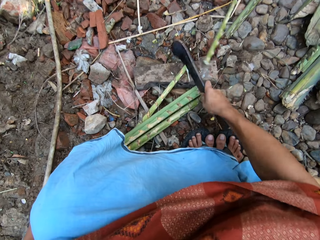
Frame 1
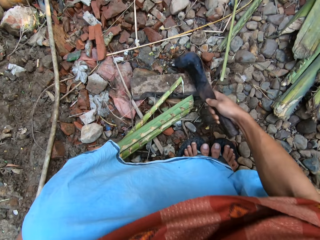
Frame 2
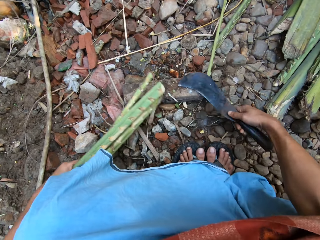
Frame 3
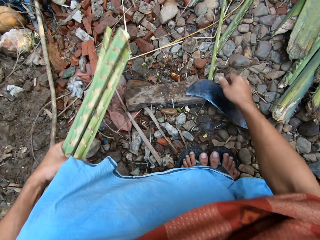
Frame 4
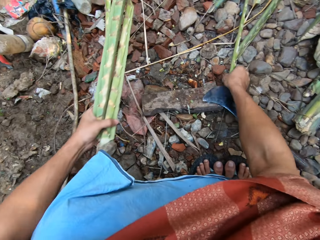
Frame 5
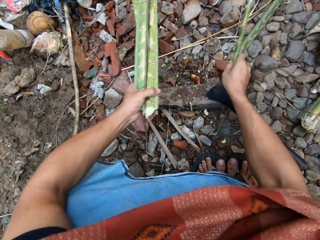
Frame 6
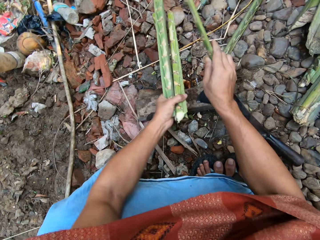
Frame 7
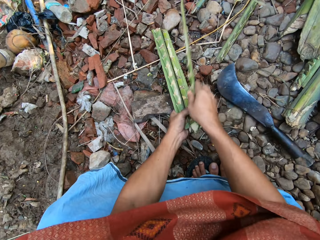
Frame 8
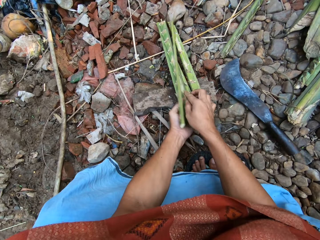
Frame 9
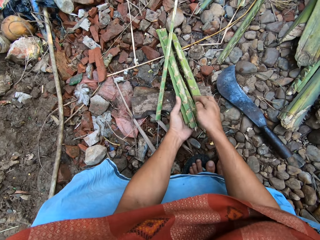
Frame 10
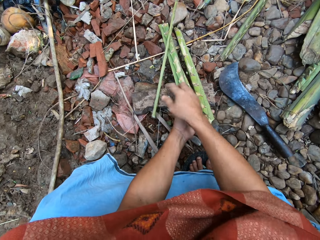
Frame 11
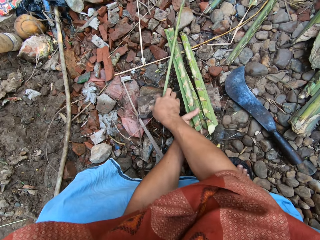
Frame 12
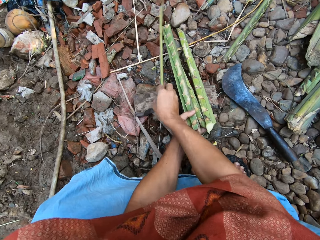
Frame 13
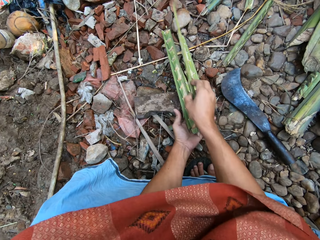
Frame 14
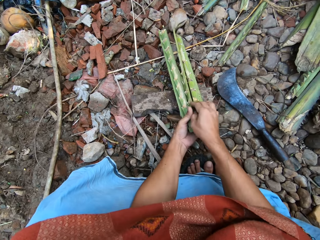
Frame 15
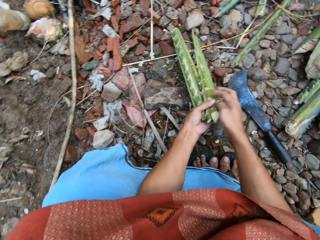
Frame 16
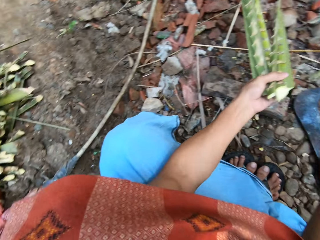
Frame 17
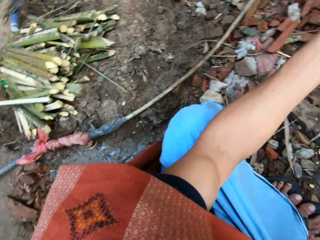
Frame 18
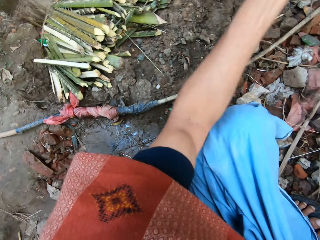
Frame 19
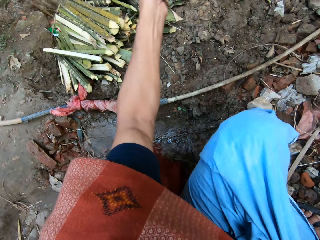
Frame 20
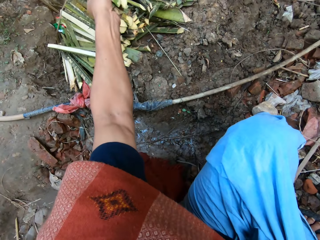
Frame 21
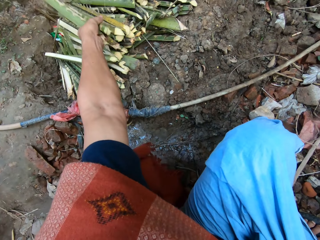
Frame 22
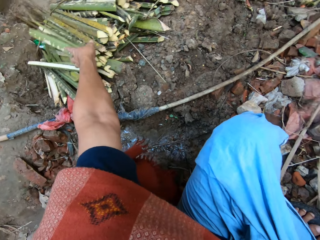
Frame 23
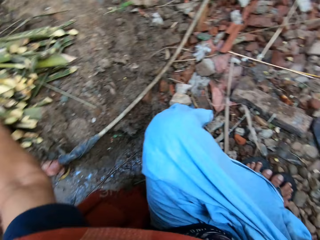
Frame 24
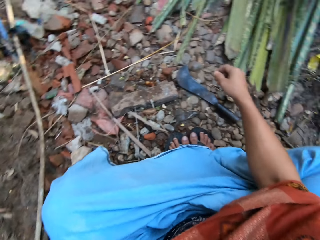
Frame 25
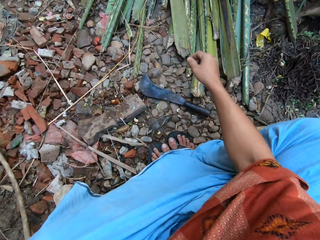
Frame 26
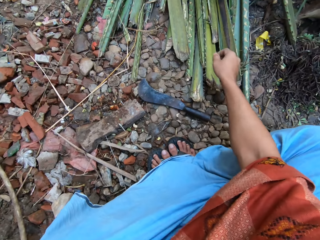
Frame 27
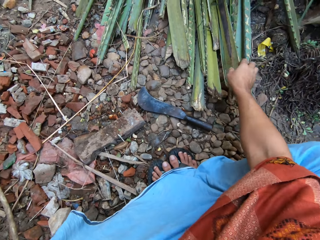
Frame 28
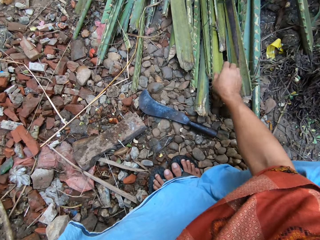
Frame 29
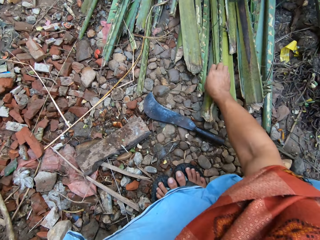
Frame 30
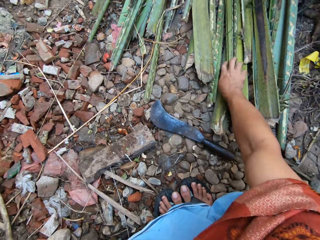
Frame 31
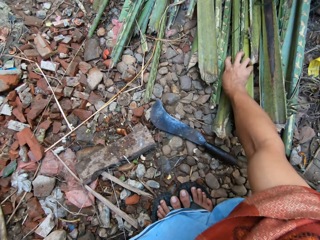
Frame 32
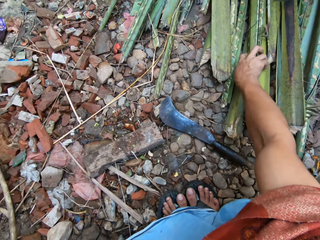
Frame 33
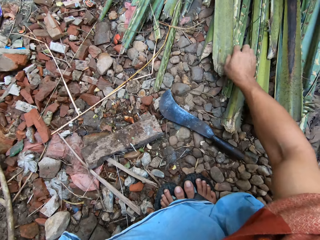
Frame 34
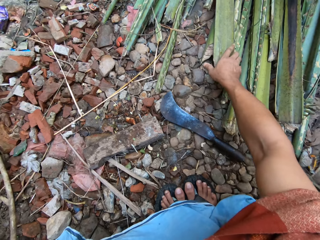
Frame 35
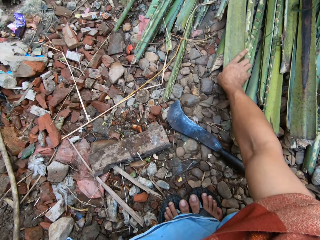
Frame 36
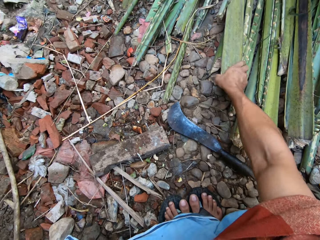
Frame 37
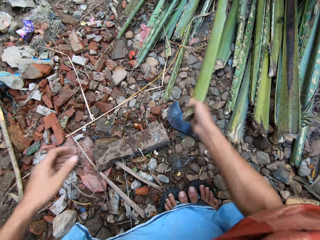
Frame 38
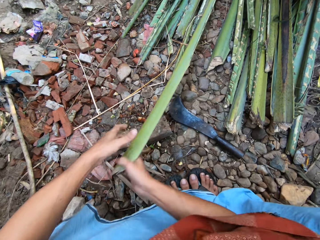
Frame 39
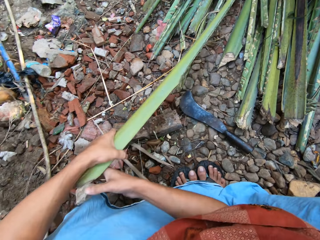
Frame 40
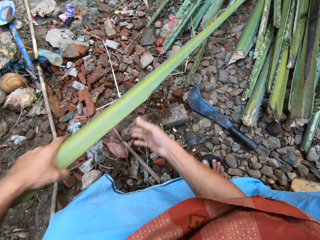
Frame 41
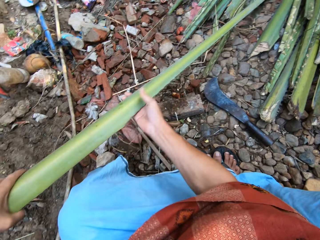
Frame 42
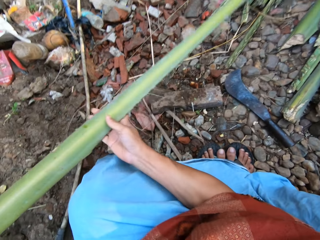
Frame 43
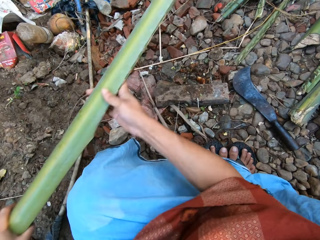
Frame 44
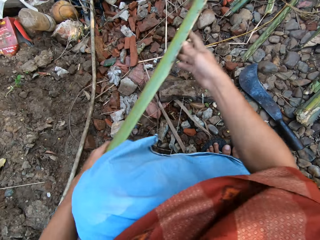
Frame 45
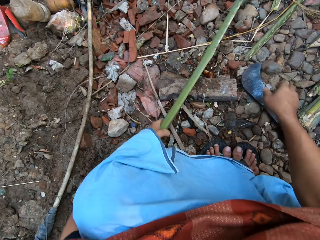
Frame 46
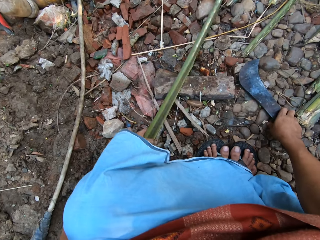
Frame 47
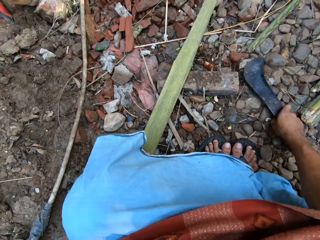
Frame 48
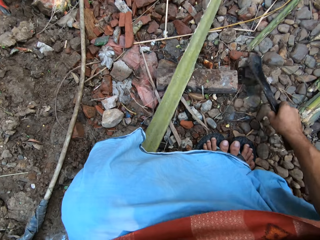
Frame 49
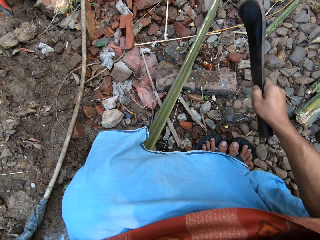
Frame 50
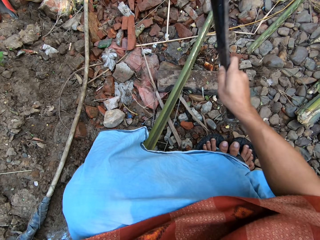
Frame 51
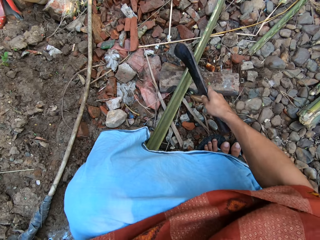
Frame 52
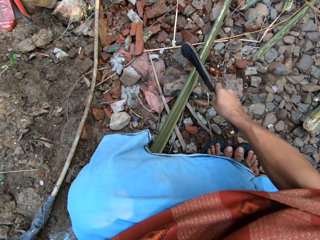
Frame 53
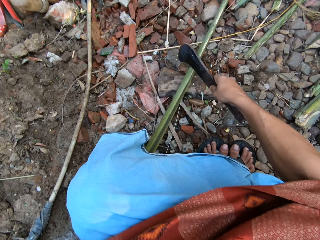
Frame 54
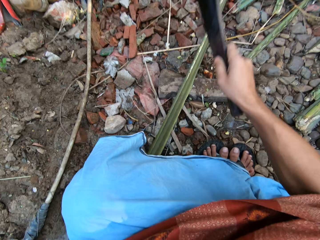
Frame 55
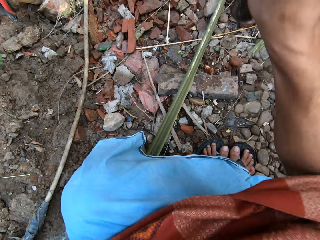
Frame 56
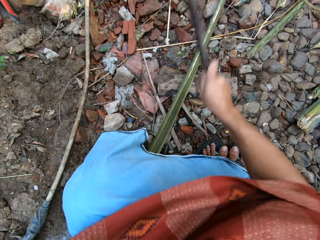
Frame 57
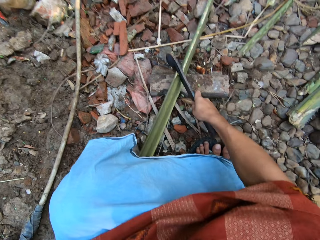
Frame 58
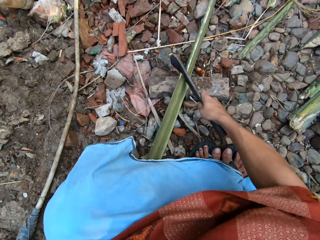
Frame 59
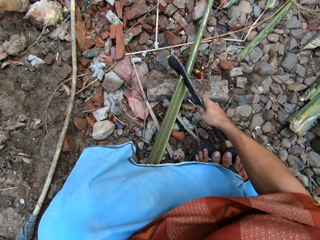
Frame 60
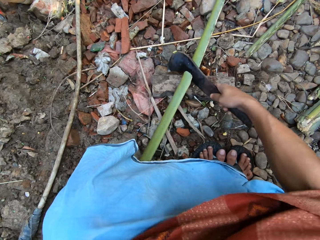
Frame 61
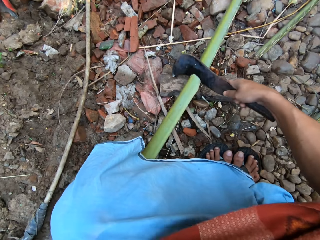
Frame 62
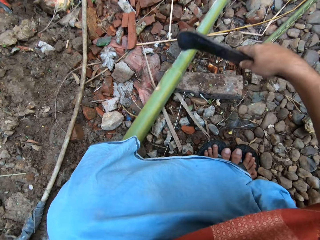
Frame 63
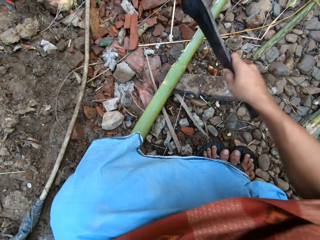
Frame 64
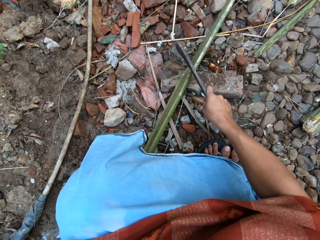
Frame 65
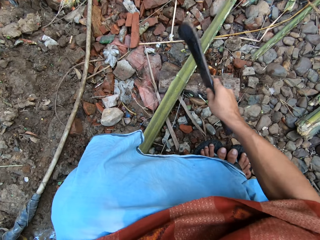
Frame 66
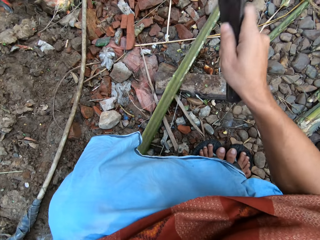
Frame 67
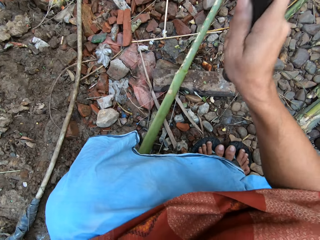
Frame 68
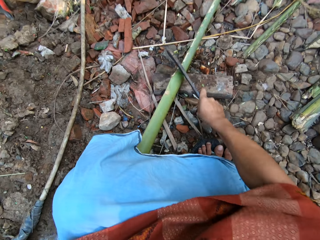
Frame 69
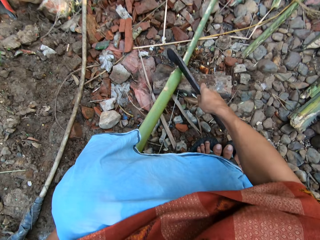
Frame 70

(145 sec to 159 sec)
The camera wearer cuts the long bamboo on the cutting block with the pruning knife in his right hand. He gathers the short bamboo with both hands. He puts the short bamboo on the pile of short bamboo with his left hand. He picks up another long bamboo rod from the bunch of bamboo rods with his right hand. He takes the machete or pruning knife. He cuts the long bamboo on the cutting block with the pruning knife in his right hand.

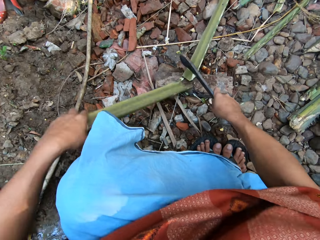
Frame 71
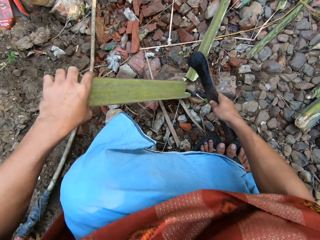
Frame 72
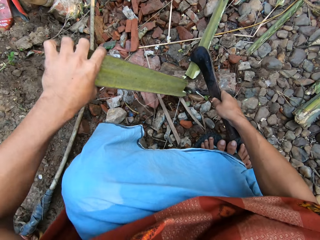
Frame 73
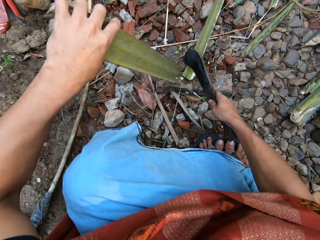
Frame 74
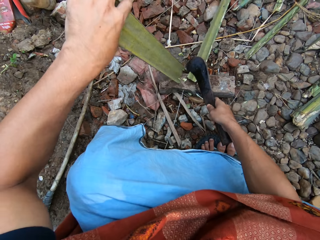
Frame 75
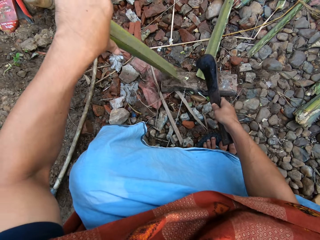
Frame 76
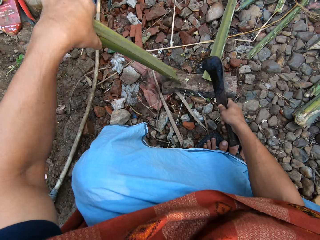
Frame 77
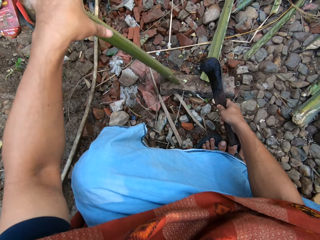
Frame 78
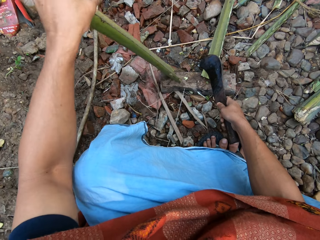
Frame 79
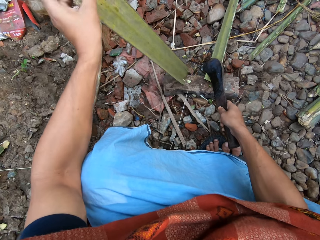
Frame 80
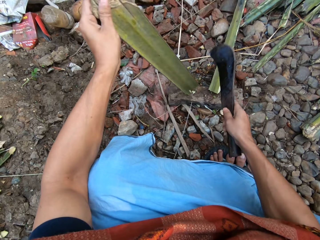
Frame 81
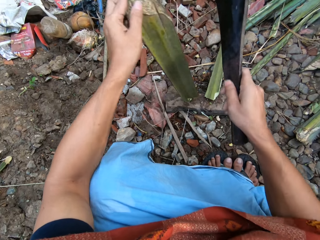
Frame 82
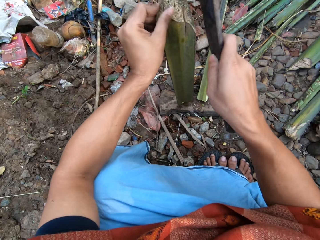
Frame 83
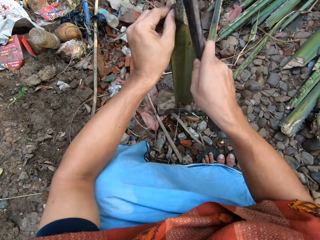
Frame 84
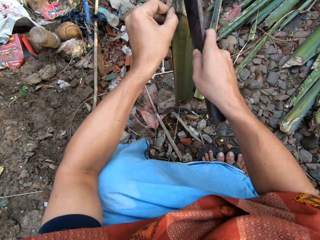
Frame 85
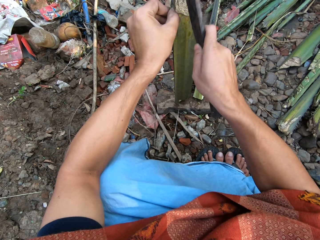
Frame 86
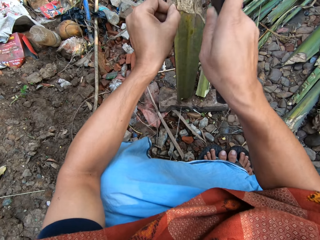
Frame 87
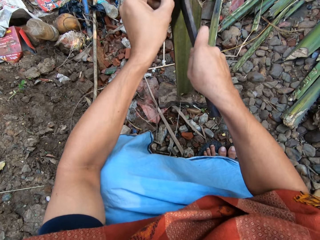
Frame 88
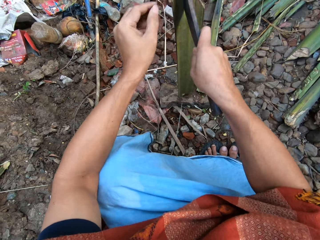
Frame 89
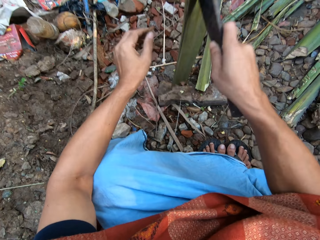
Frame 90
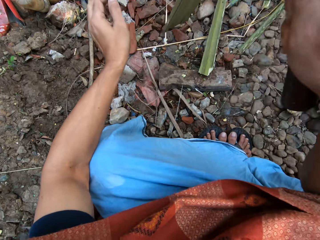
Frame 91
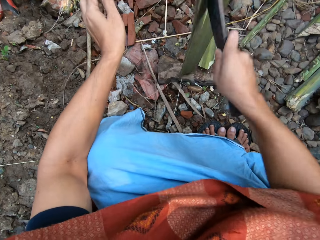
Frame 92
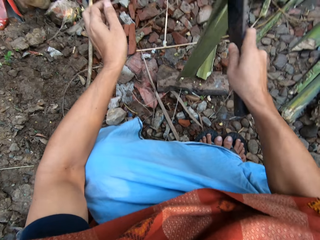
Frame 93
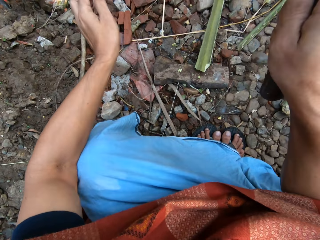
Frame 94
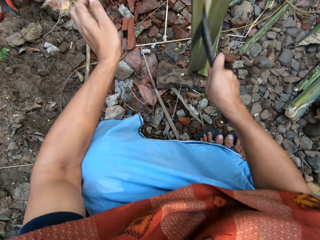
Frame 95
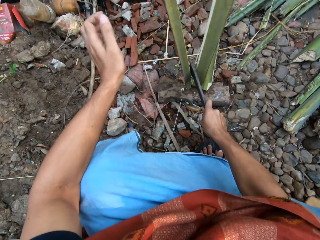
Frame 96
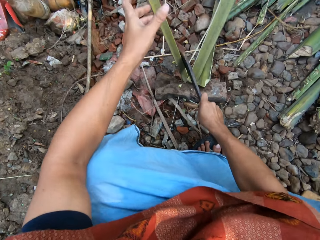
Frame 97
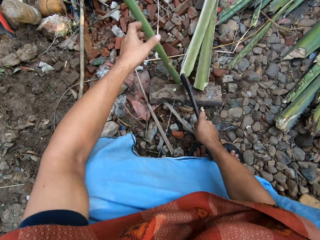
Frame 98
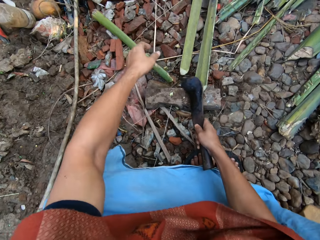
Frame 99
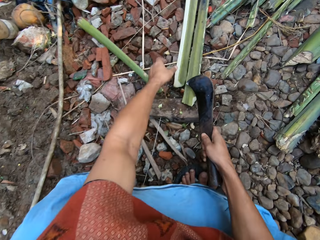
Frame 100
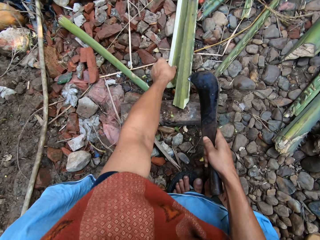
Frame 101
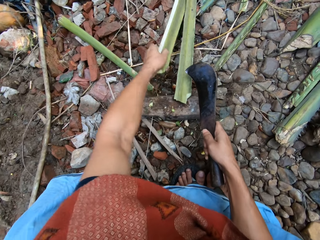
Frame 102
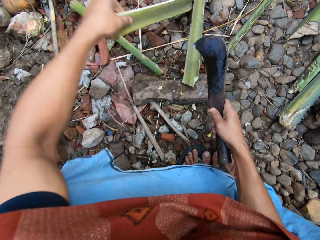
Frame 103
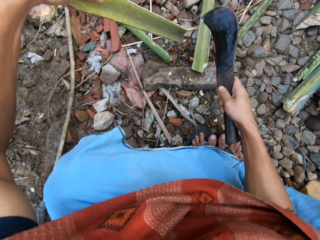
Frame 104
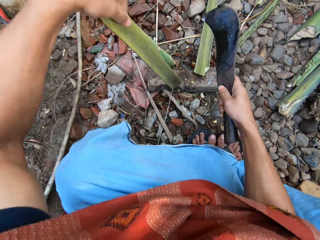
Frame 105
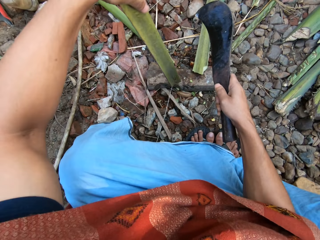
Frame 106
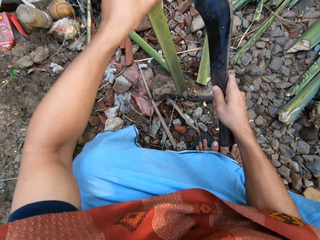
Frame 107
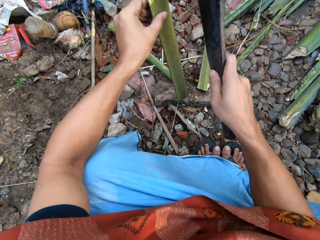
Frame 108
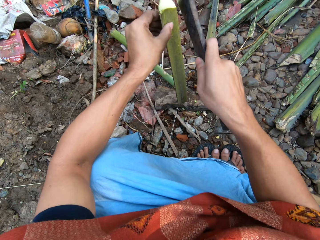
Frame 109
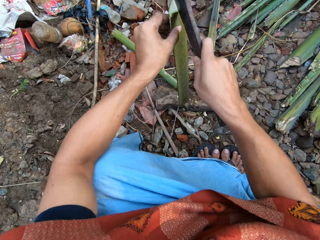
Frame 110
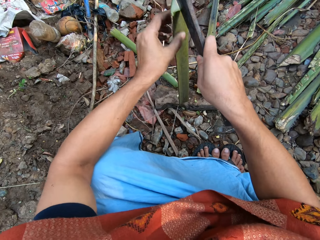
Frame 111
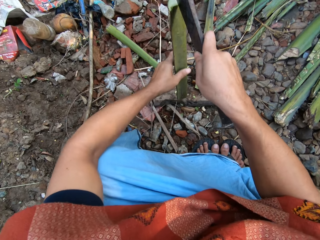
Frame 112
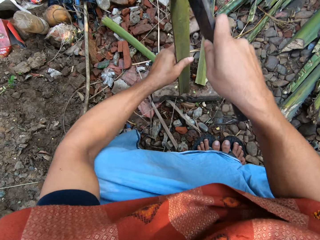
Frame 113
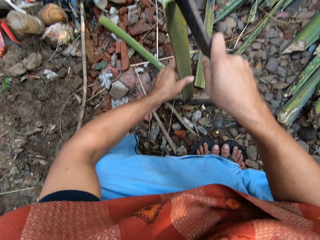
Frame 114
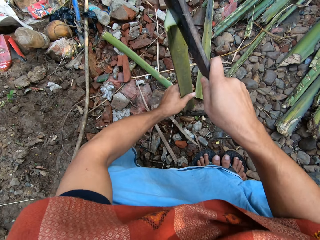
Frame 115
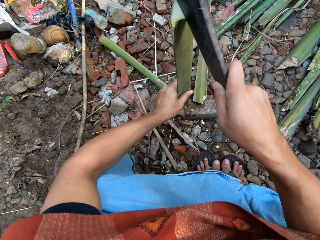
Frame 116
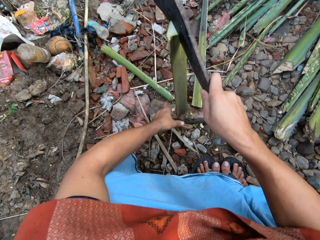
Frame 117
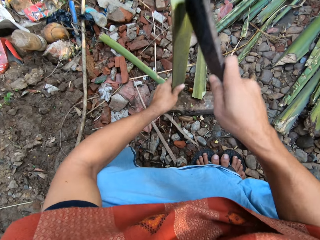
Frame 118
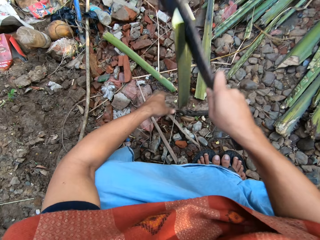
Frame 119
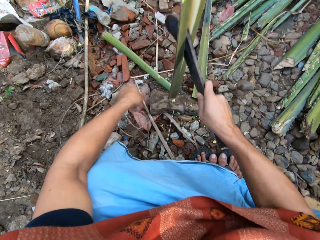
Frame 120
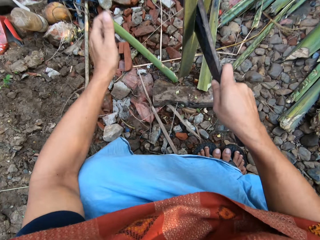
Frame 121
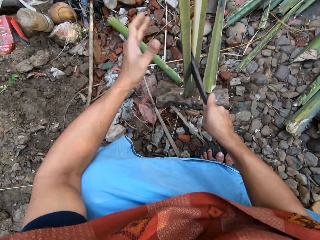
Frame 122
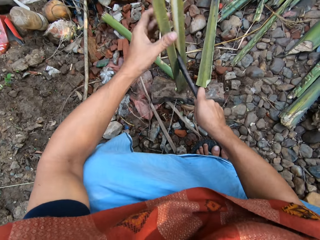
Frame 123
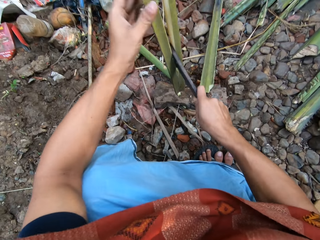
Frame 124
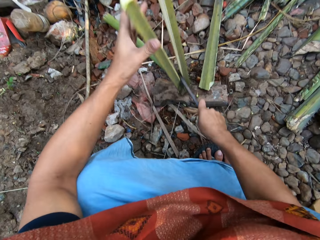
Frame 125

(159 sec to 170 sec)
The camera wearer adjusts the short bamboo on the cutting block with his left hand. He splits the short bamboo on the cutting block with the pruning knife in his right hand. He picks up one of the split bamboo with his left hand. He splits the bamboo in his left hand on the cutting block with the pruning knife in his right hand.
